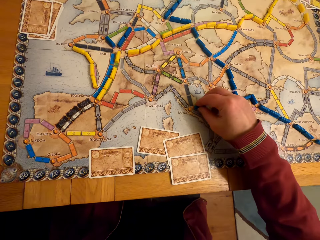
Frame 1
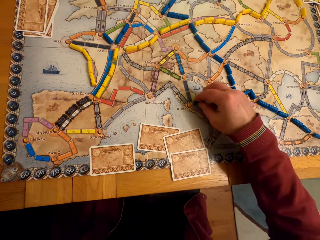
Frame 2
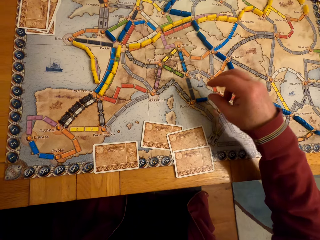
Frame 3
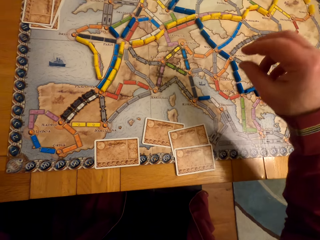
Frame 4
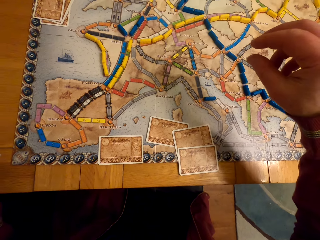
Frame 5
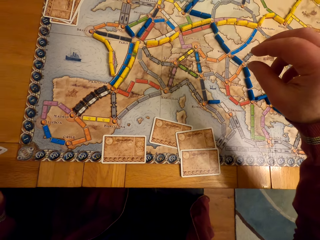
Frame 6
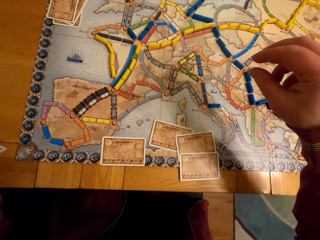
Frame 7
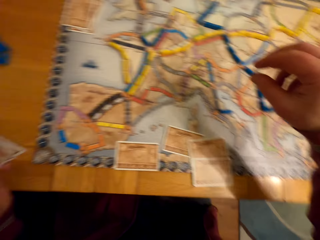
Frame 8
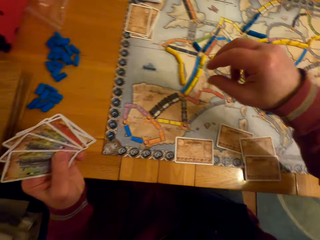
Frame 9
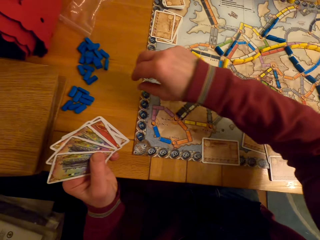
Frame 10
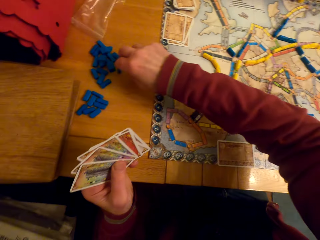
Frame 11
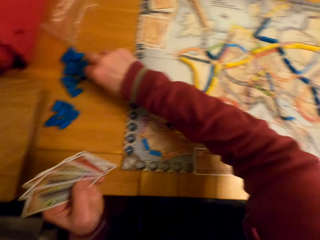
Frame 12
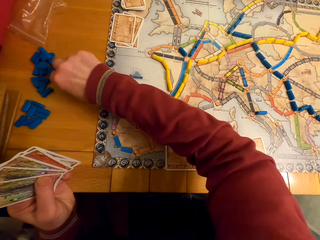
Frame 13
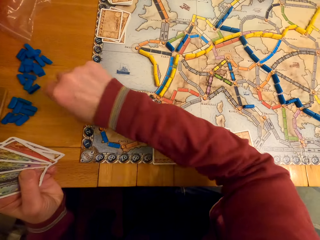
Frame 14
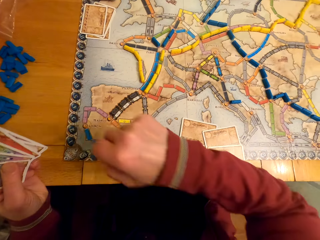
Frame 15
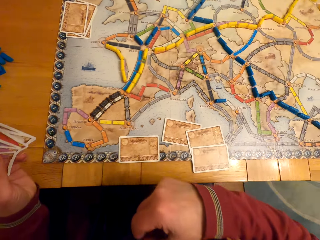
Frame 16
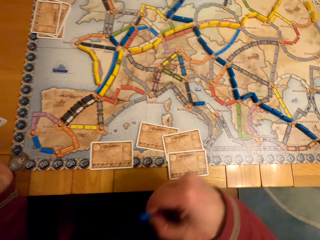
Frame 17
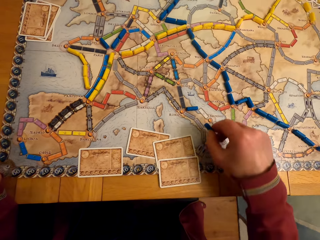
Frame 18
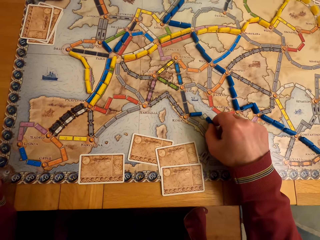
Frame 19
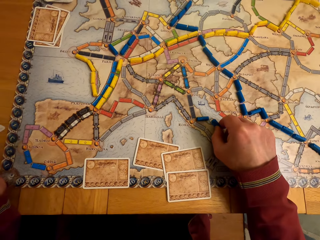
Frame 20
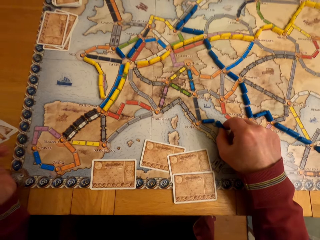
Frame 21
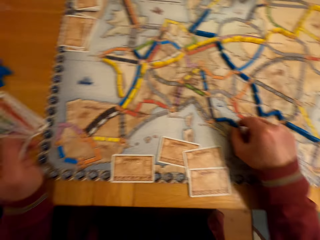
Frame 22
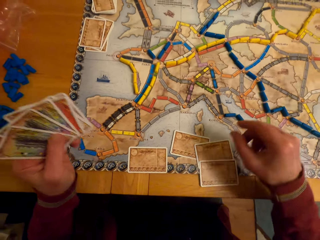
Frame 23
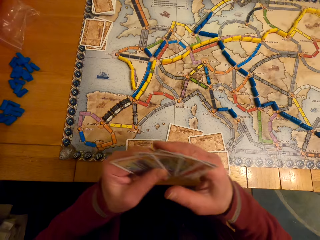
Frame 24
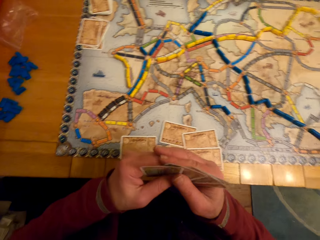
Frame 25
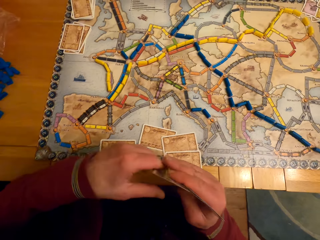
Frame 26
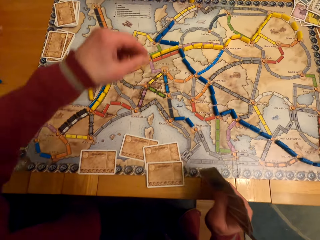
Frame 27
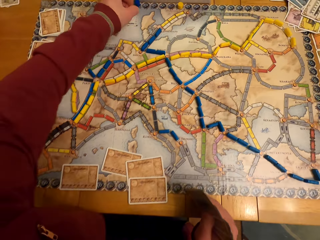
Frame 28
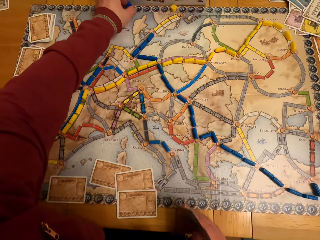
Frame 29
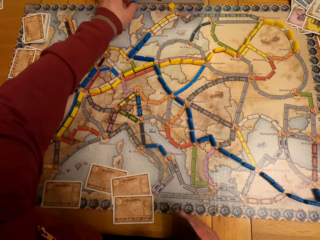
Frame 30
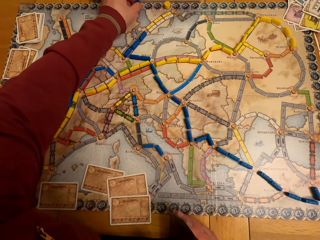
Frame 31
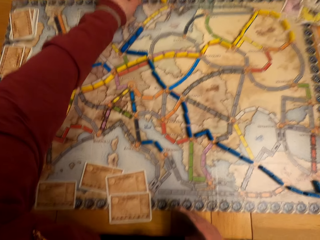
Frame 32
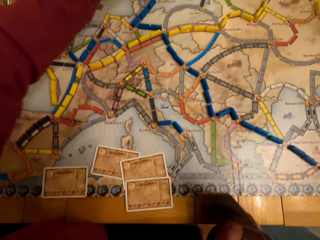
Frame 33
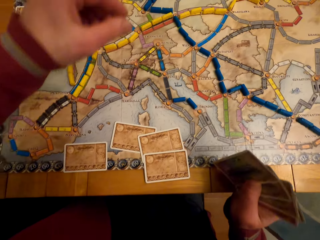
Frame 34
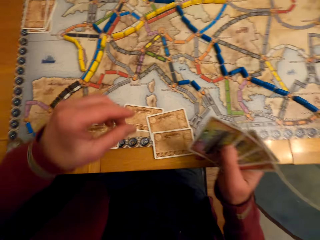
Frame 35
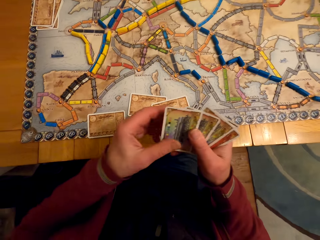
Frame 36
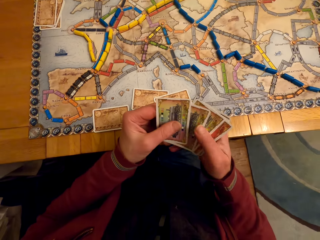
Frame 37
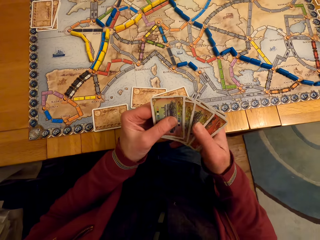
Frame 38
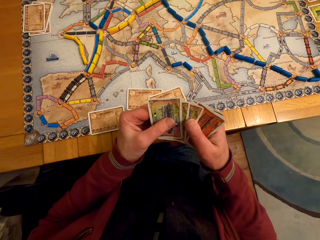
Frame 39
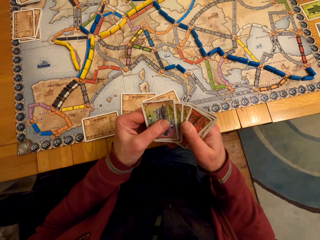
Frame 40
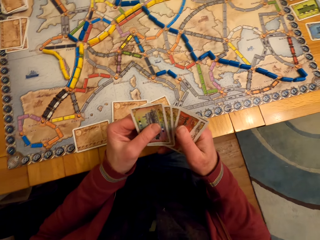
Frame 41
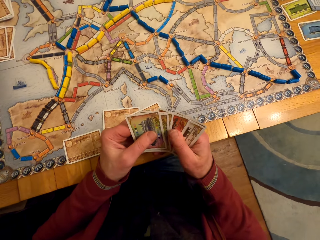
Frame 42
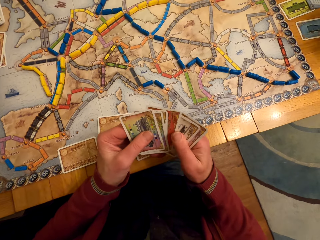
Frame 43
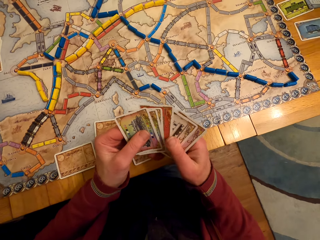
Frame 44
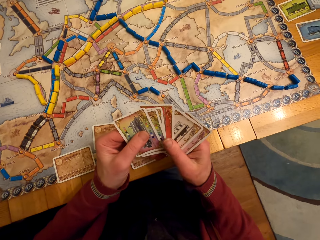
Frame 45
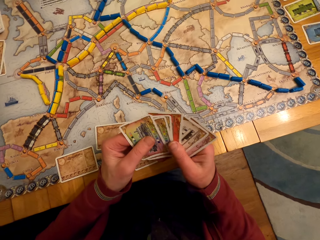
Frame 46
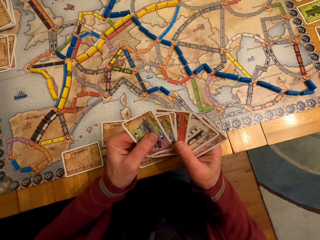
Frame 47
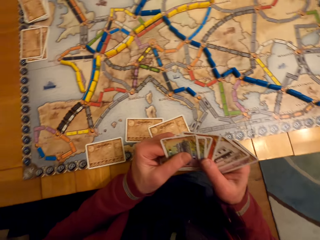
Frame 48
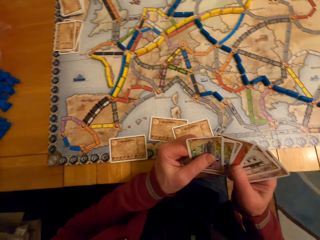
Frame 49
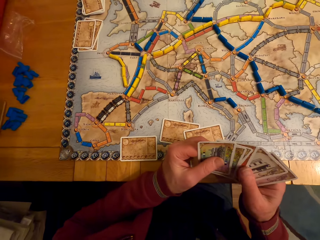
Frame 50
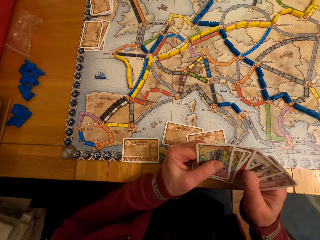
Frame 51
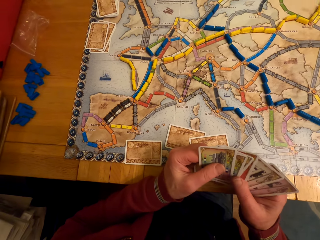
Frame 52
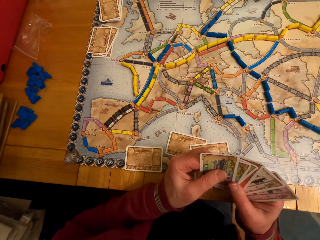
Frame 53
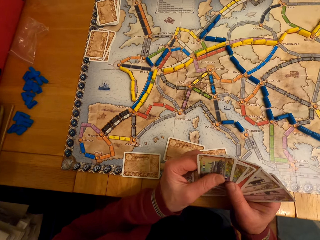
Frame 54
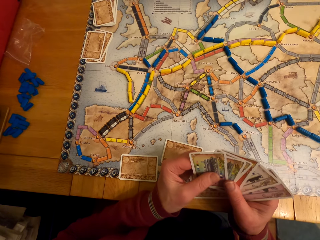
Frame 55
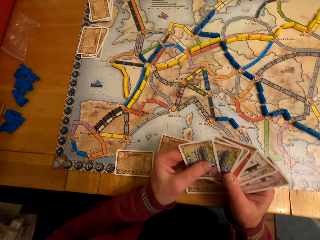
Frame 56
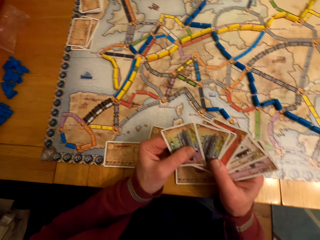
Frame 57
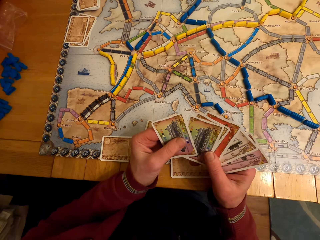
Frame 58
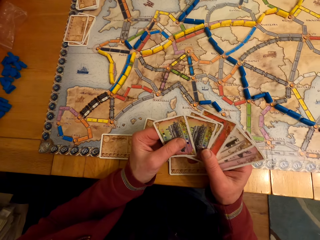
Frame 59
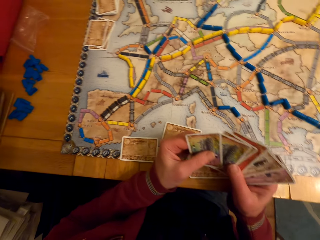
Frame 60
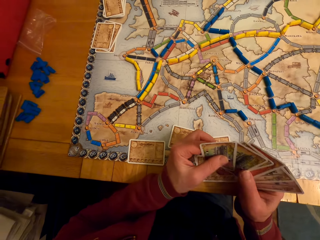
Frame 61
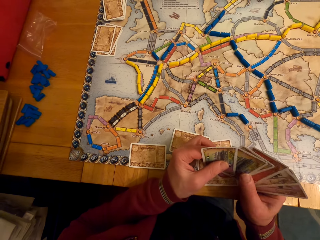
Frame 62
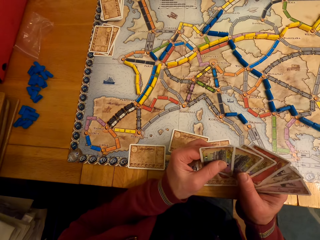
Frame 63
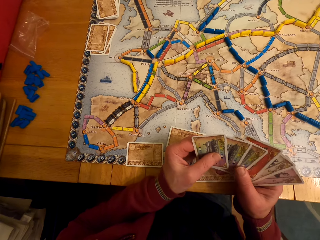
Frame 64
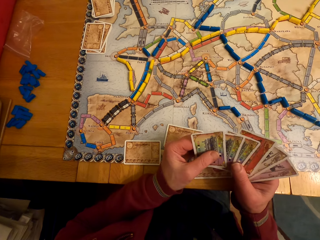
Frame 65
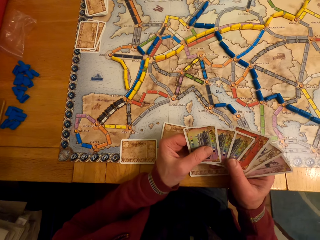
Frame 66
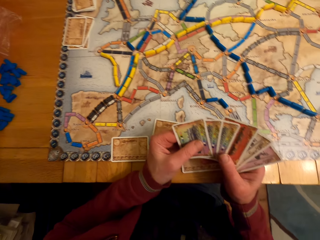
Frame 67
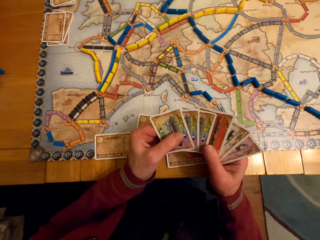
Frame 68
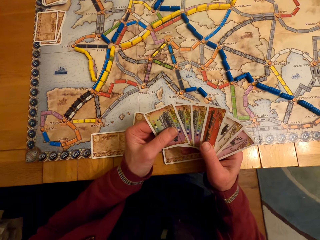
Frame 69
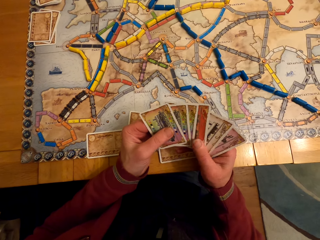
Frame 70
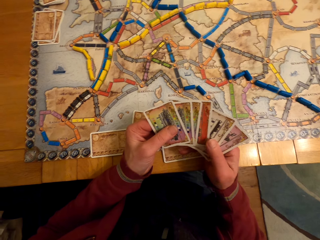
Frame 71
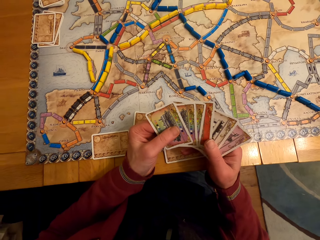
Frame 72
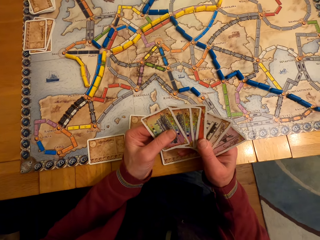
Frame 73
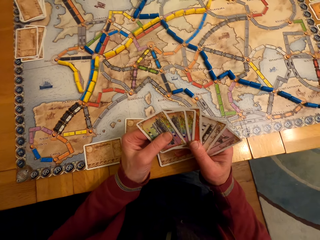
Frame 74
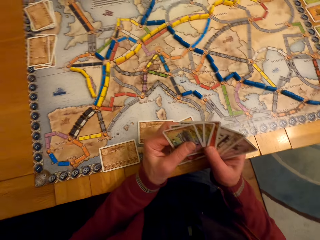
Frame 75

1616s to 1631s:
The camera wearer picks the board game chips or model piece with his right hand. He puts the model piece on the paper. He passes the cards to the right hand and moves the hand. He holds the cards. He stares at the board game cards on his hands.

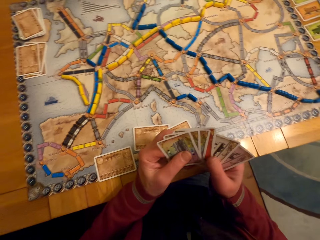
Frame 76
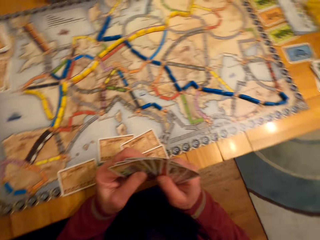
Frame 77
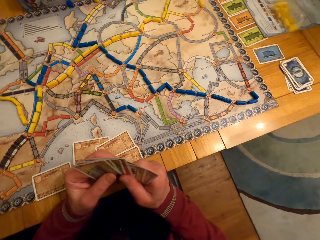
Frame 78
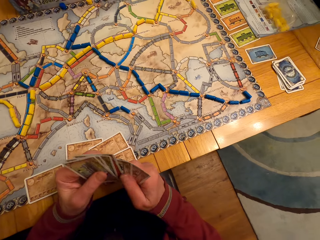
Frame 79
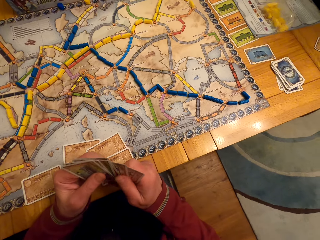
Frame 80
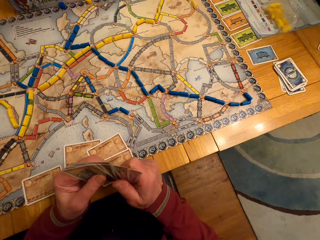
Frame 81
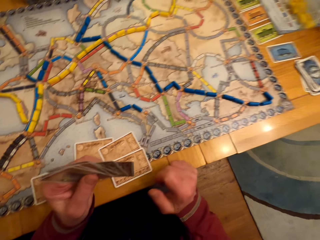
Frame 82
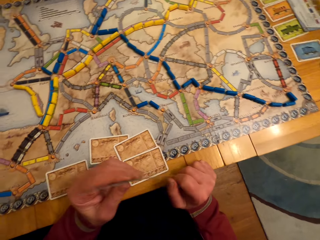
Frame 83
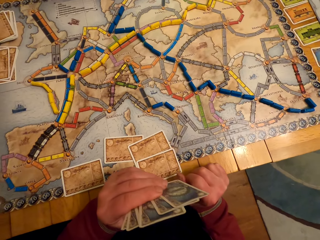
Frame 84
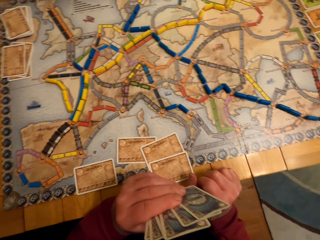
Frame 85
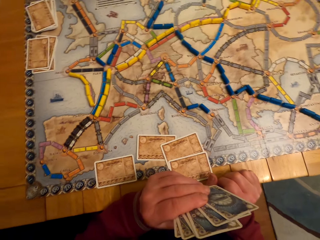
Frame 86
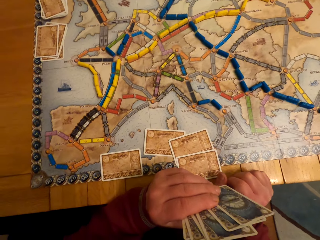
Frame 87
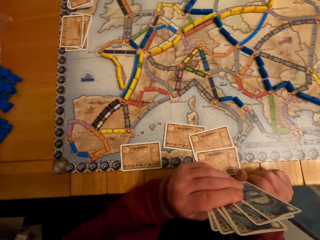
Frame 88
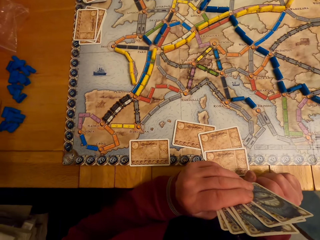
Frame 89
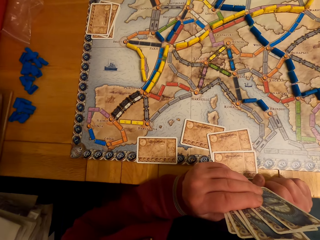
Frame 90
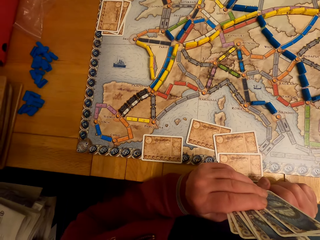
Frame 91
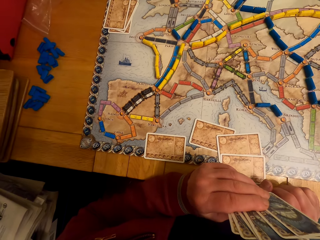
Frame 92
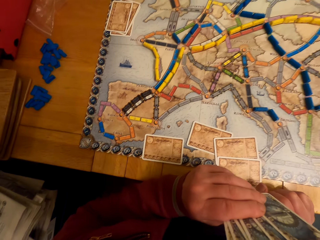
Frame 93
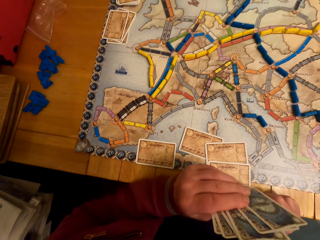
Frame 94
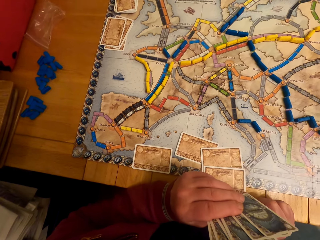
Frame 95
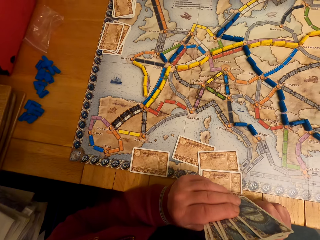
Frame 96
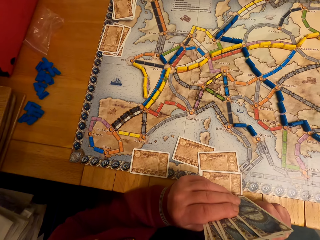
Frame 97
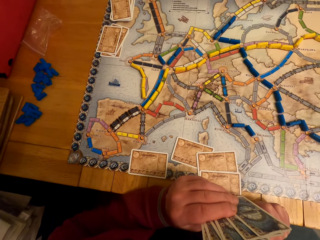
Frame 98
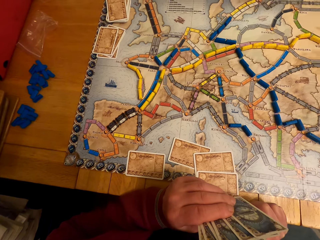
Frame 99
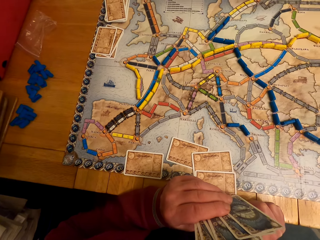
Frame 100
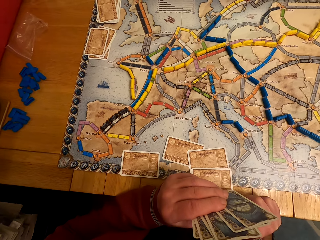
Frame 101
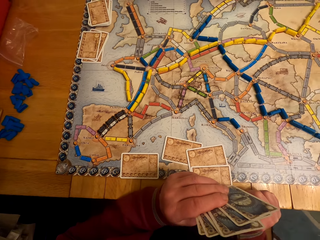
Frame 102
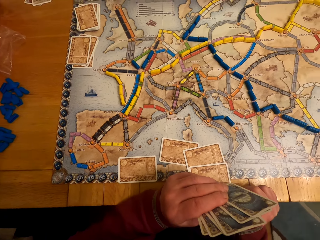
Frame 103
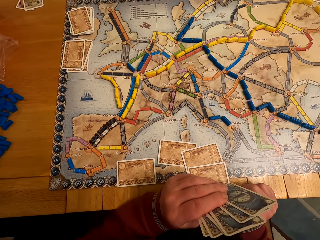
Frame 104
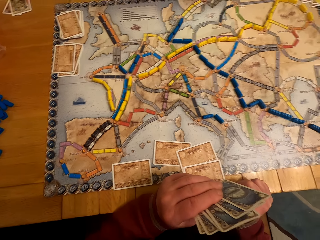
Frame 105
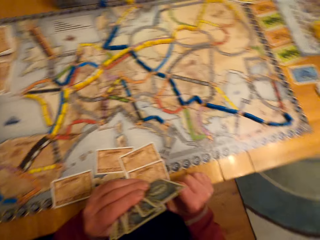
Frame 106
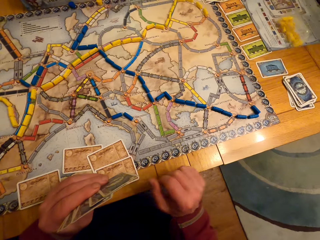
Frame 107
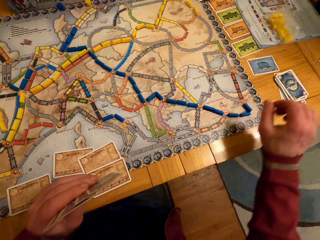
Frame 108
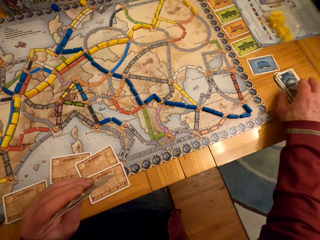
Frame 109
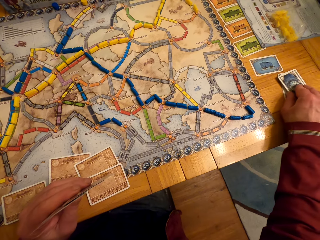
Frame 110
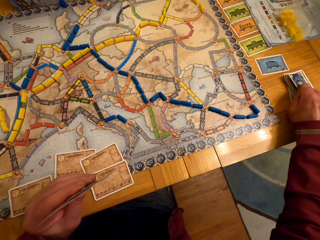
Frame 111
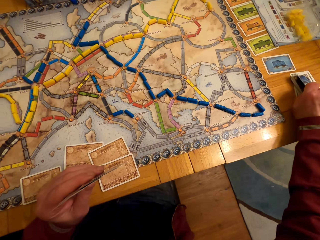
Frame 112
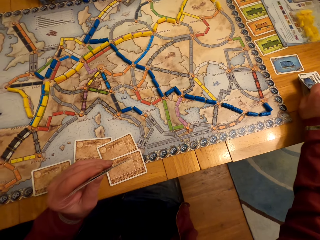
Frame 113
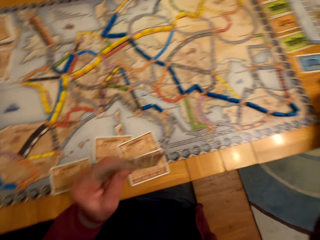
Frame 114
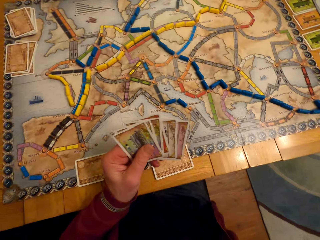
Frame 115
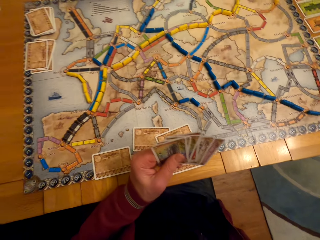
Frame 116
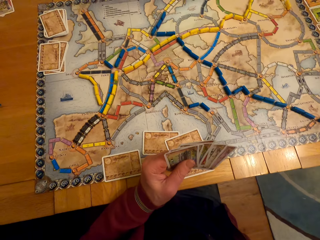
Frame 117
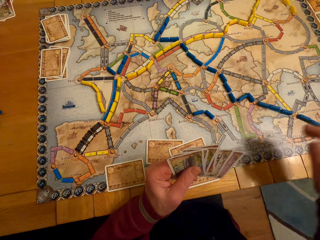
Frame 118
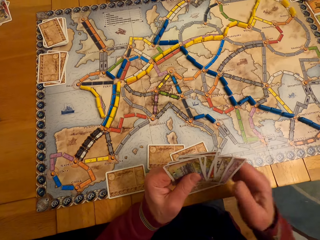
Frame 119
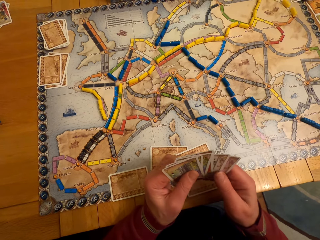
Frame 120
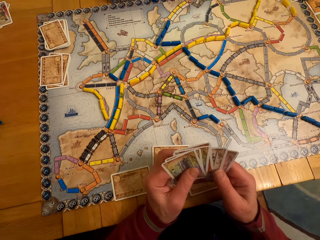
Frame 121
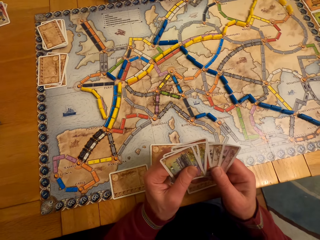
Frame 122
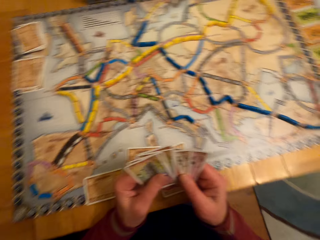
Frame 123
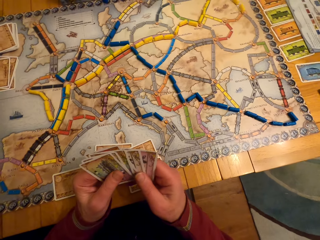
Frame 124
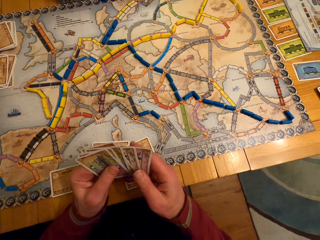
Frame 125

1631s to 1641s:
The camera wearer looks around. He holds the board game chips on his left hand. A man touches the card. The man touches the cards. The man looks at the cards.
